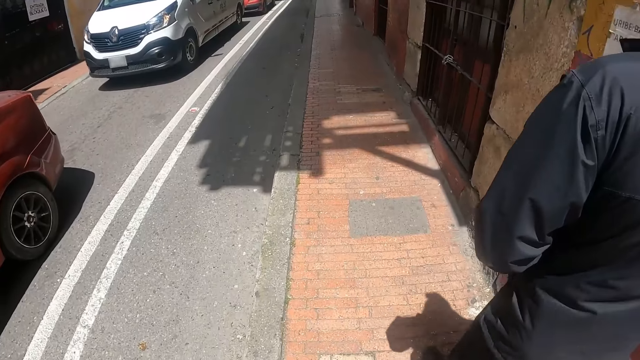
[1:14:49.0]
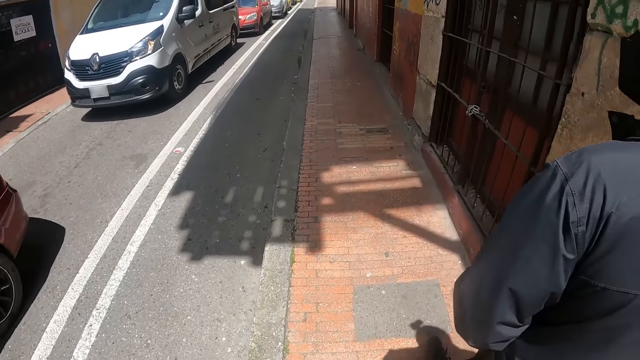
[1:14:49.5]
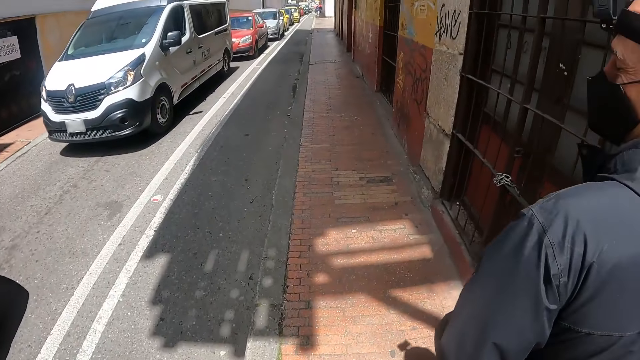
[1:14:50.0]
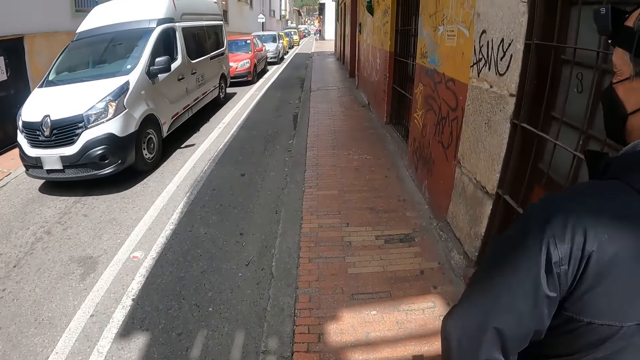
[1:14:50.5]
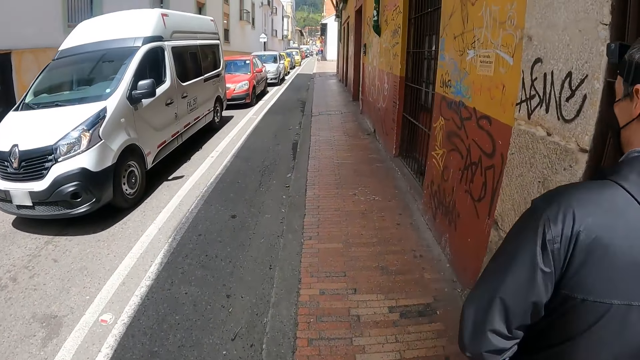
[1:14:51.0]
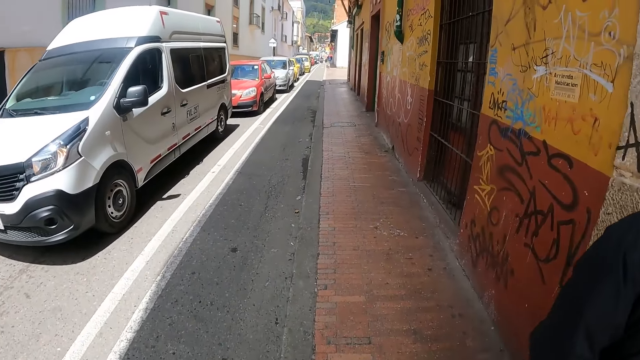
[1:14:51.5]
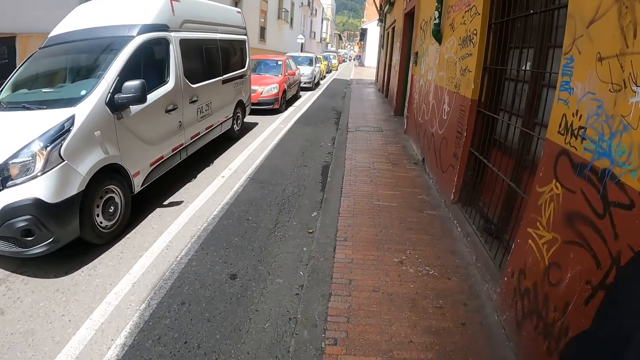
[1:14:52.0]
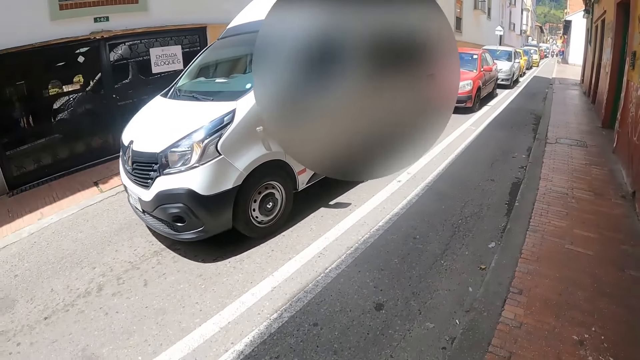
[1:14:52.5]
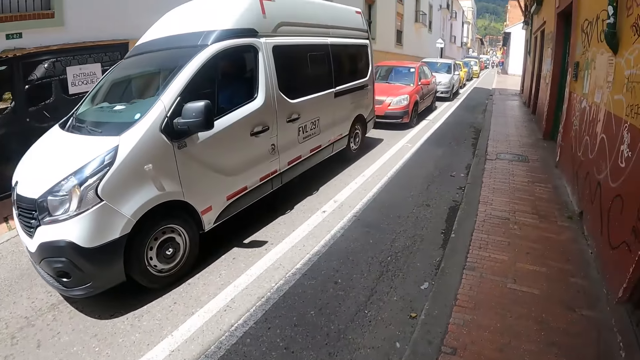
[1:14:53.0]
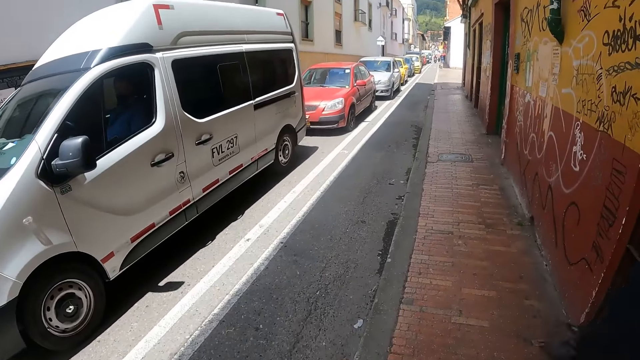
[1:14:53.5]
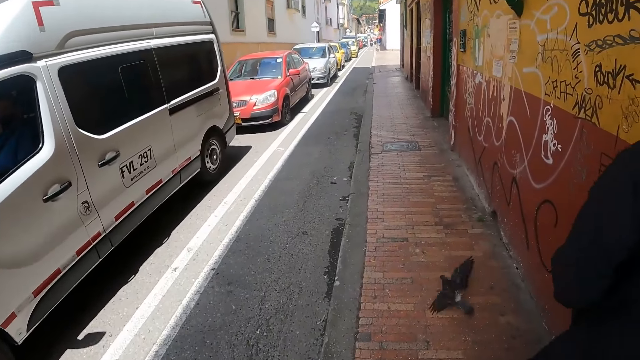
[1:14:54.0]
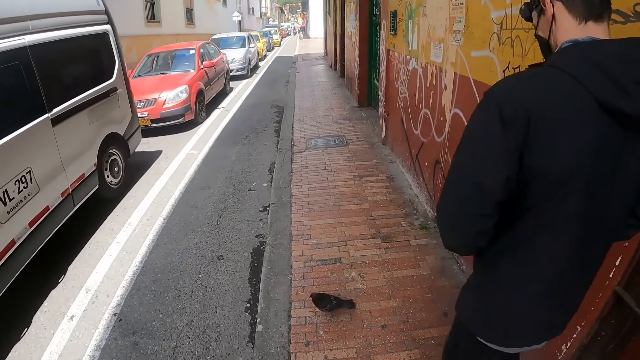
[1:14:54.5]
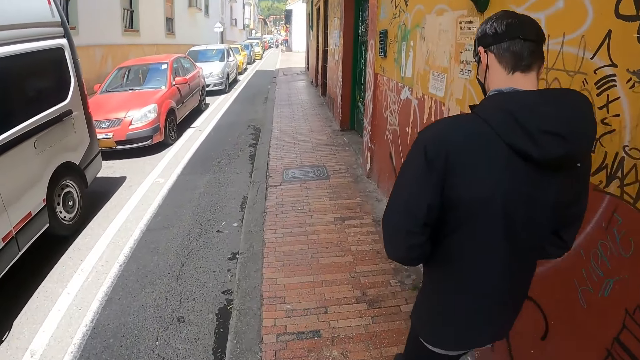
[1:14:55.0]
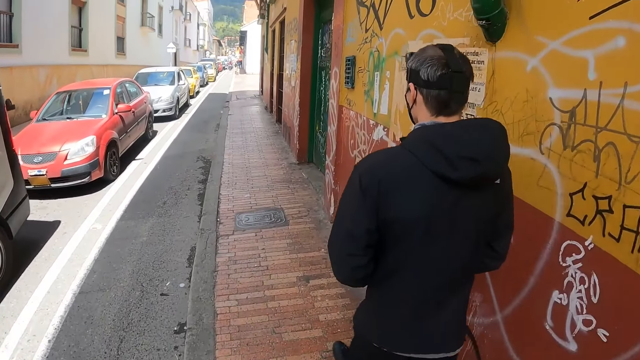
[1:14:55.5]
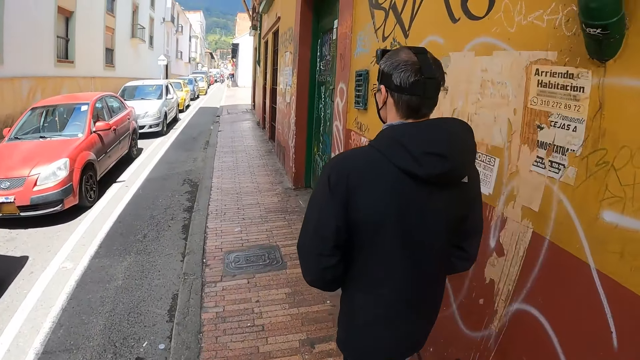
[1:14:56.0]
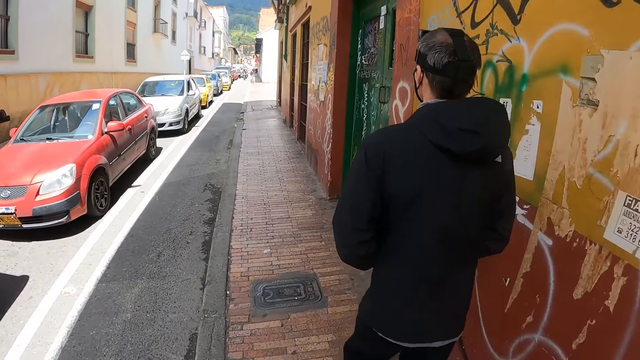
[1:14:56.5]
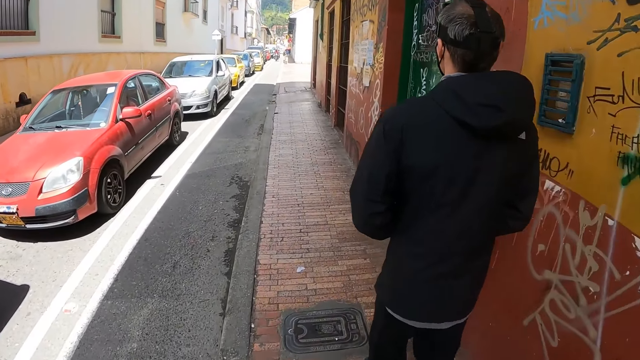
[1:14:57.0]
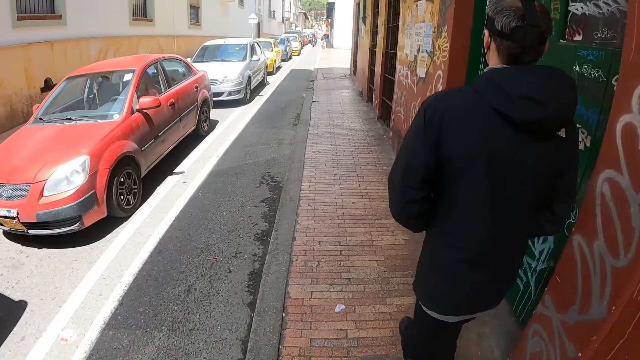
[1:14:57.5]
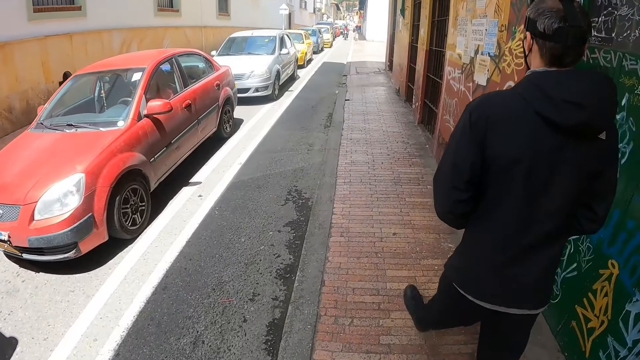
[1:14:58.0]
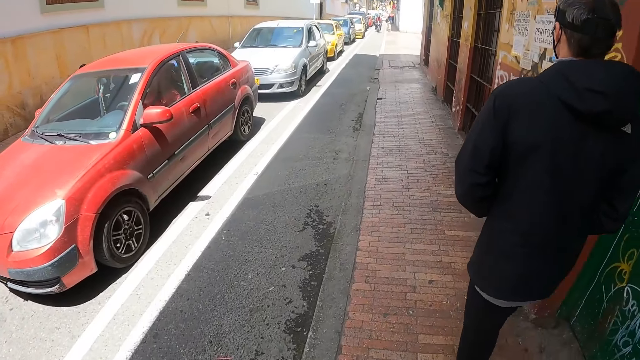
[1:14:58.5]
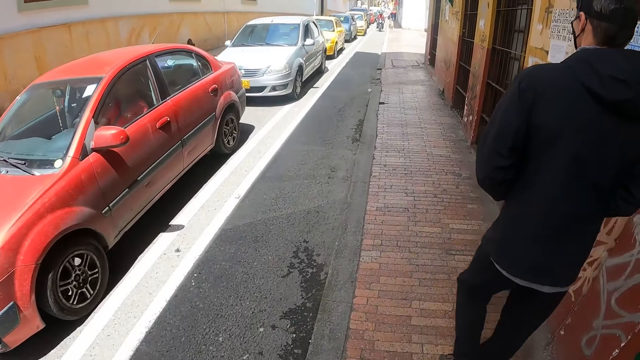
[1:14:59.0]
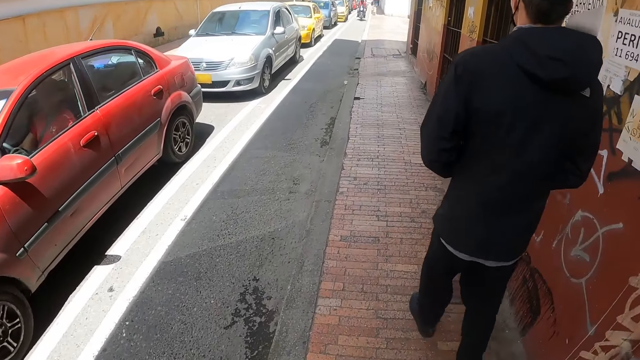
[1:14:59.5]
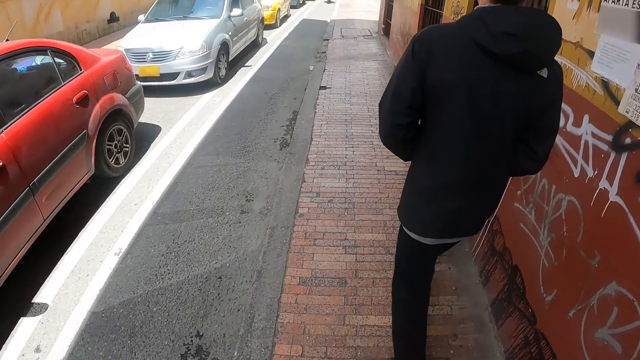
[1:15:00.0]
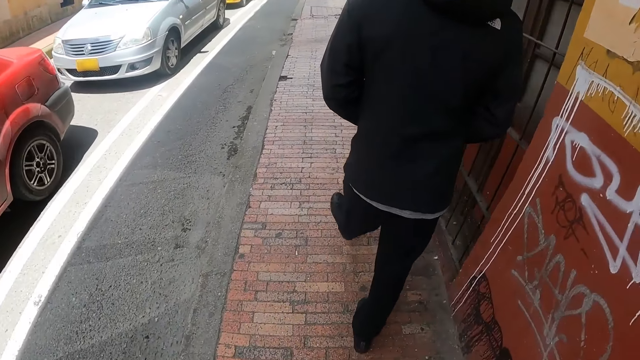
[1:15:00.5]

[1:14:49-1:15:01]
The camera wearer walks along the street. They look around. They walk along the streets.

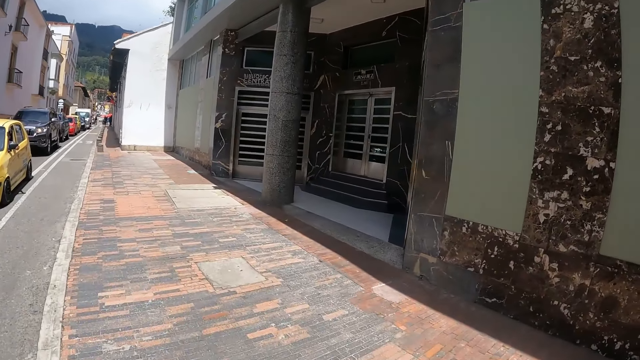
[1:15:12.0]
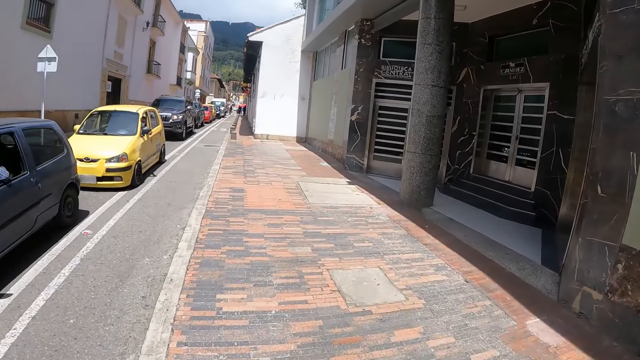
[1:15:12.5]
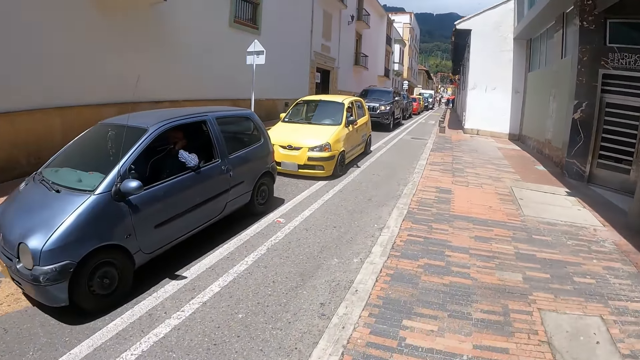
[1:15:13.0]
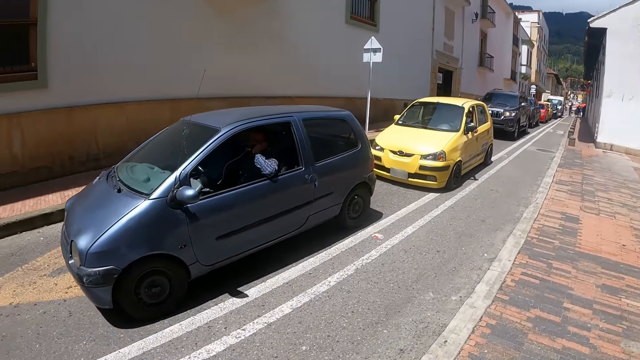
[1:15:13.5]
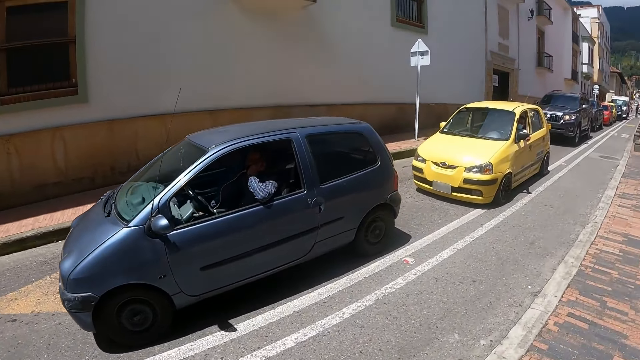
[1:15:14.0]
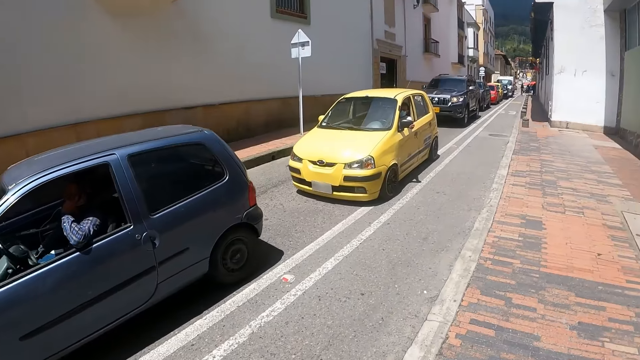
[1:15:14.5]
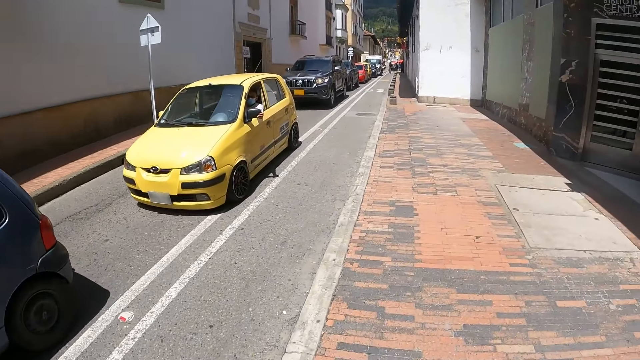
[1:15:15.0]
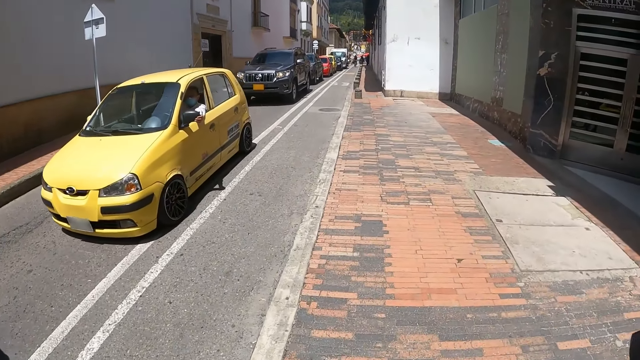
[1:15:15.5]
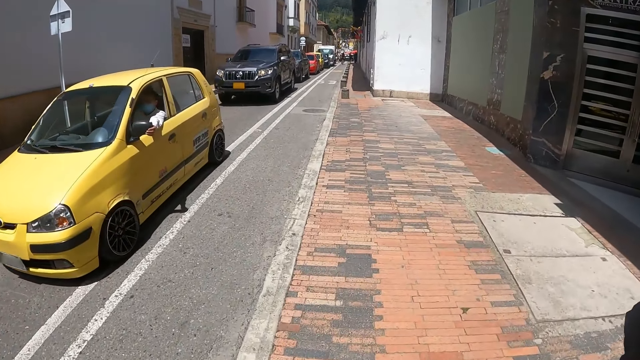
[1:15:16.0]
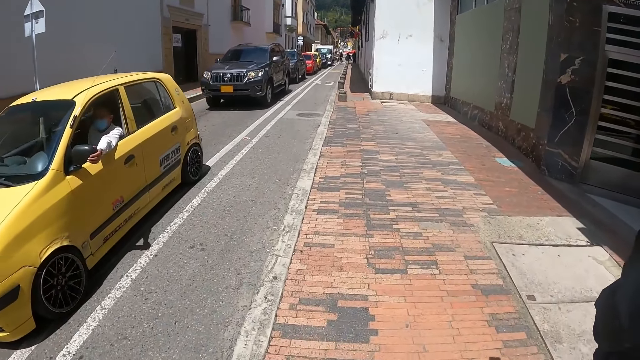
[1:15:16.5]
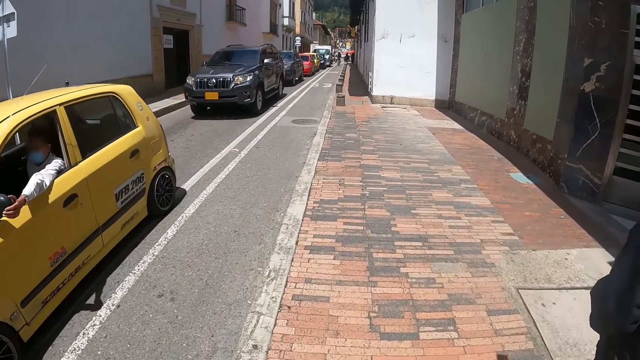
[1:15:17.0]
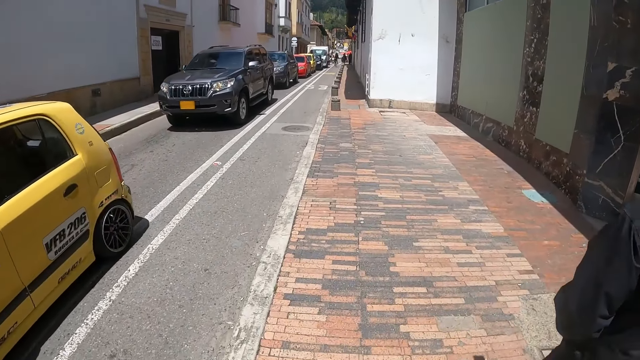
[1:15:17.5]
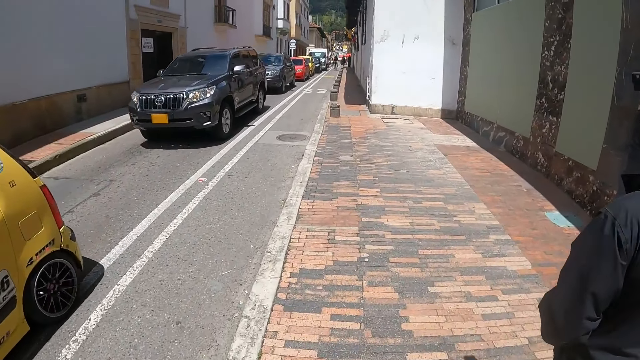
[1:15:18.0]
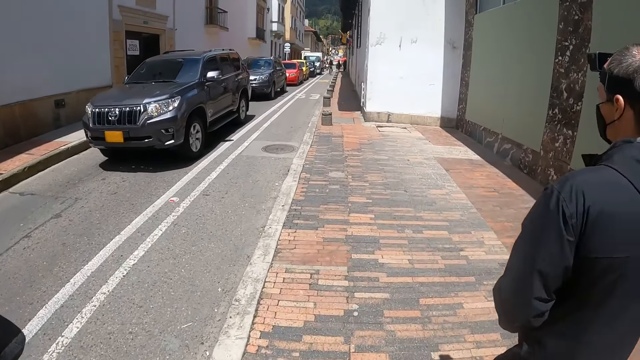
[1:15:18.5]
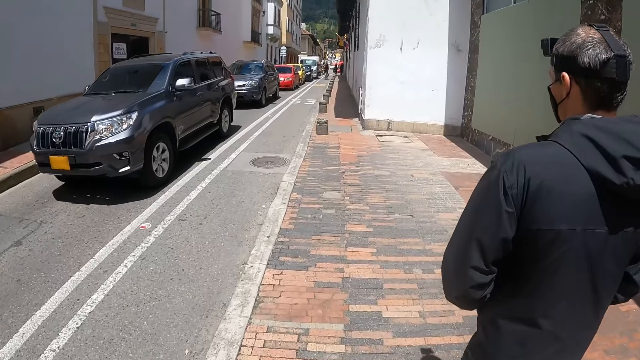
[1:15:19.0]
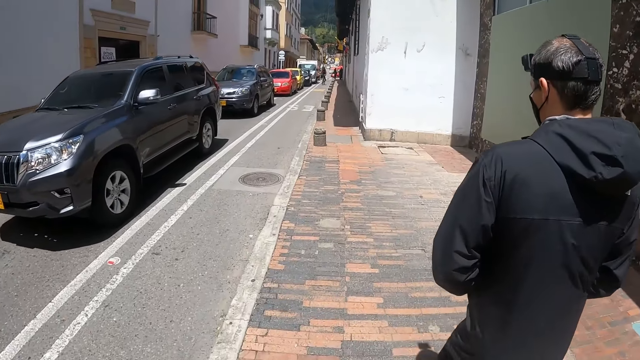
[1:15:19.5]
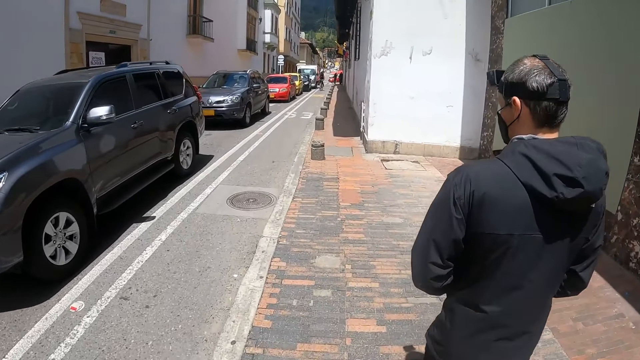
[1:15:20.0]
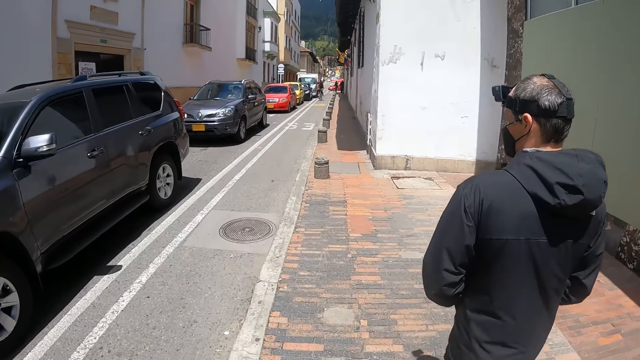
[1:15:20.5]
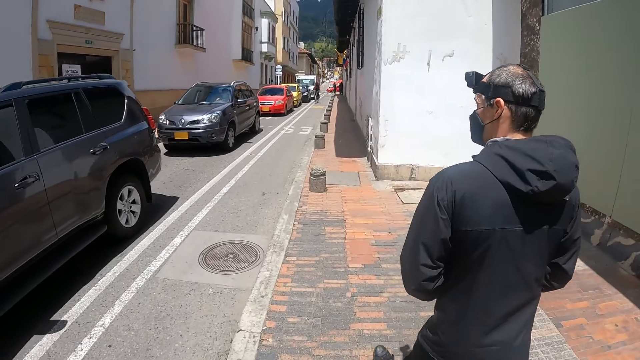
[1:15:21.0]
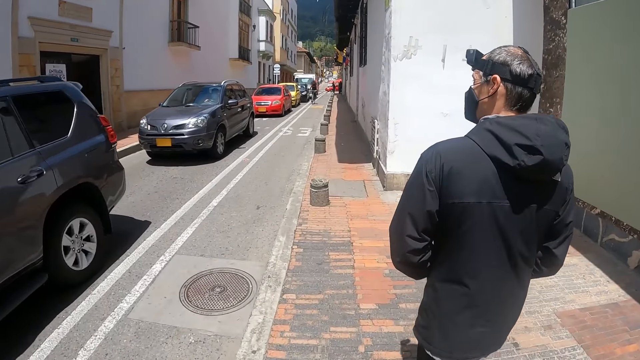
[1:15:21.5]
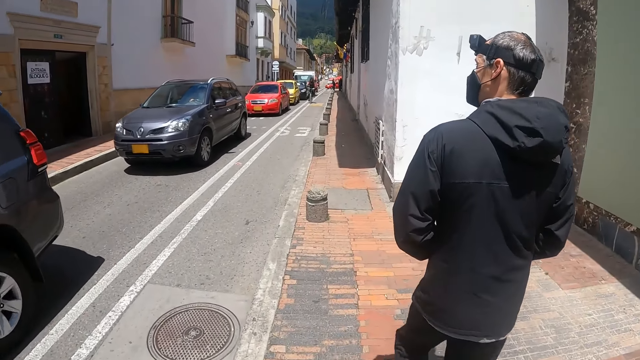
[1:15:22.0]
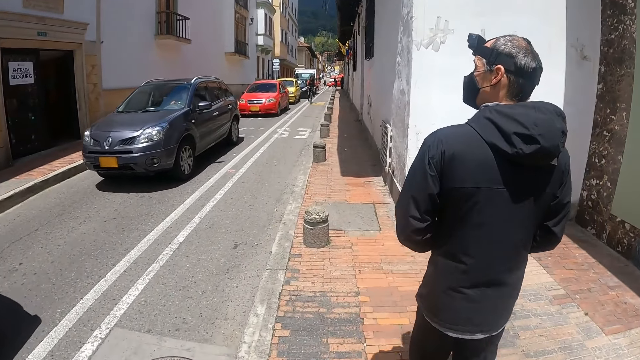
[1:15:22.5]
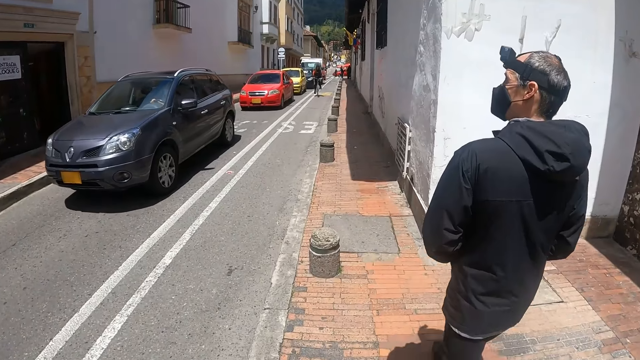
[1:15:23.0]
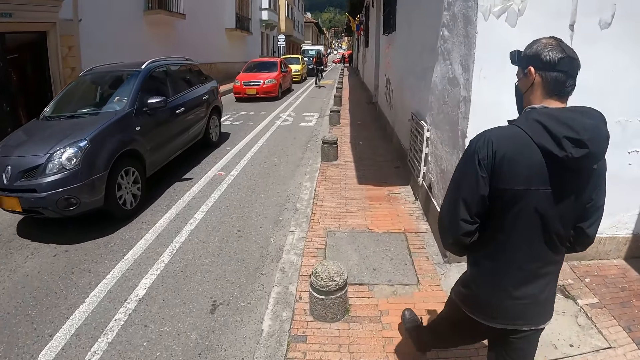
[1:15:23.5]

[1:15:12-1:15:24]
The camera wearer looks around. They walk along the streets.
